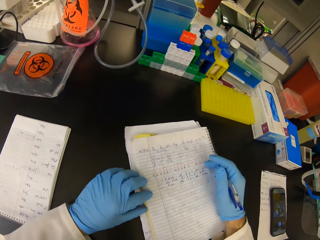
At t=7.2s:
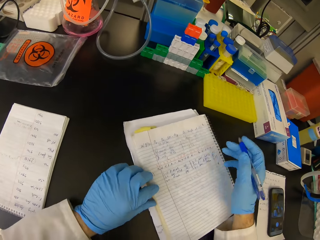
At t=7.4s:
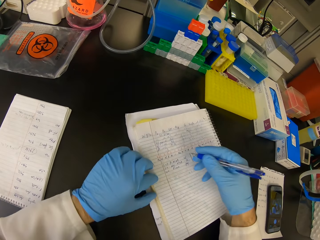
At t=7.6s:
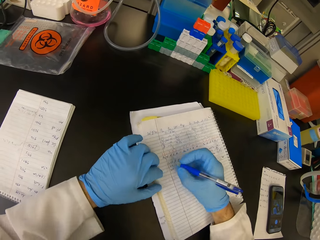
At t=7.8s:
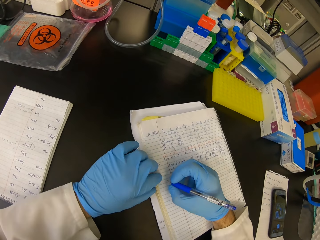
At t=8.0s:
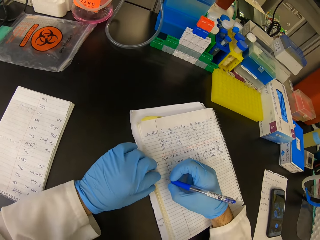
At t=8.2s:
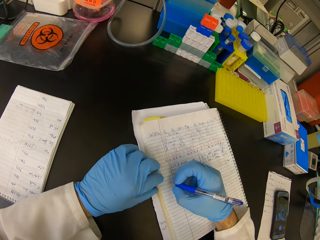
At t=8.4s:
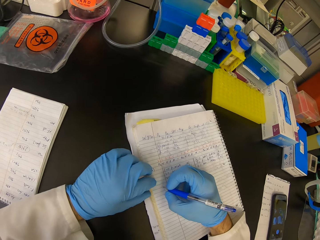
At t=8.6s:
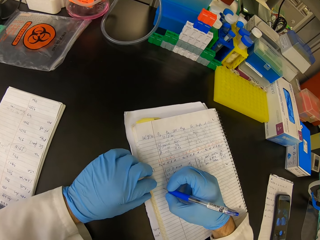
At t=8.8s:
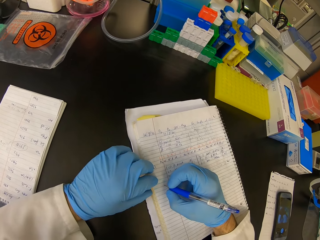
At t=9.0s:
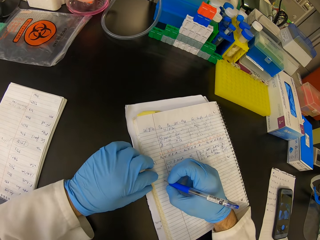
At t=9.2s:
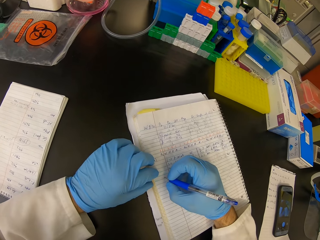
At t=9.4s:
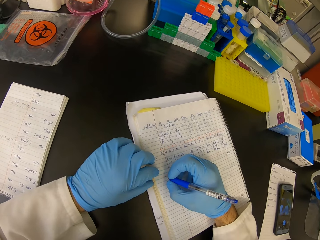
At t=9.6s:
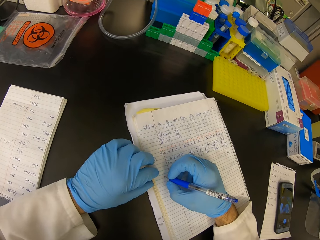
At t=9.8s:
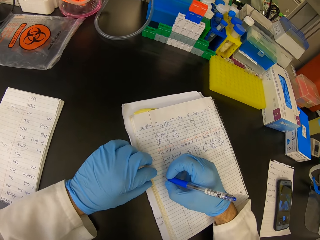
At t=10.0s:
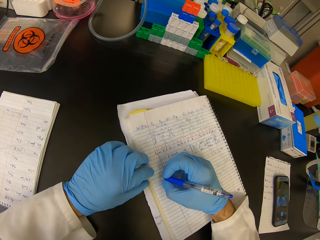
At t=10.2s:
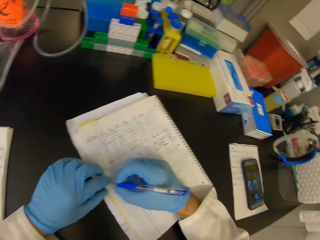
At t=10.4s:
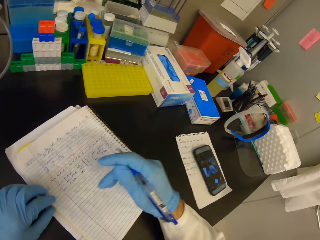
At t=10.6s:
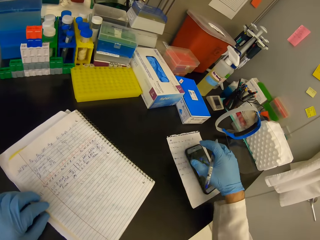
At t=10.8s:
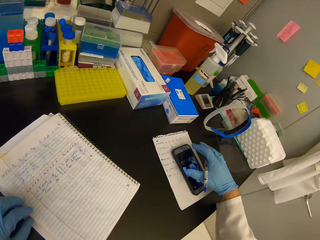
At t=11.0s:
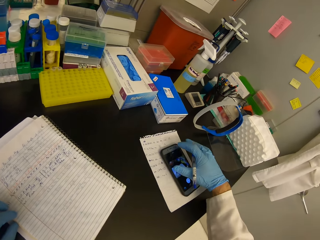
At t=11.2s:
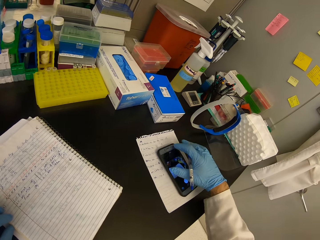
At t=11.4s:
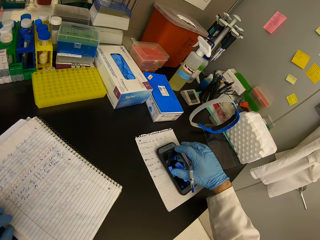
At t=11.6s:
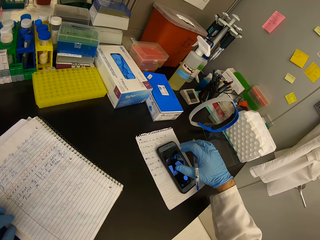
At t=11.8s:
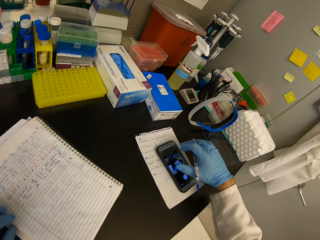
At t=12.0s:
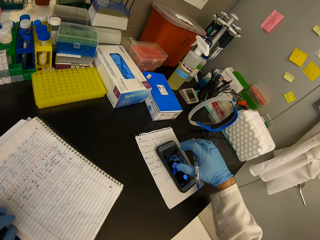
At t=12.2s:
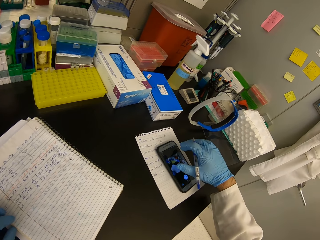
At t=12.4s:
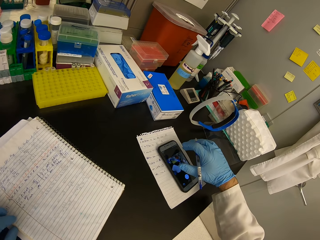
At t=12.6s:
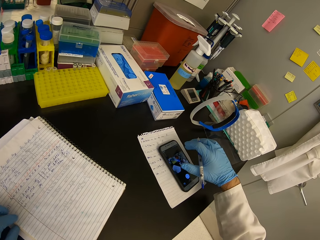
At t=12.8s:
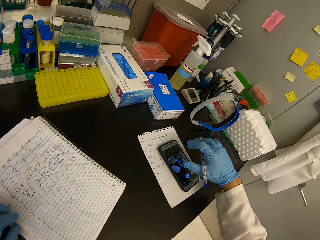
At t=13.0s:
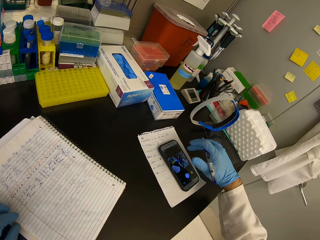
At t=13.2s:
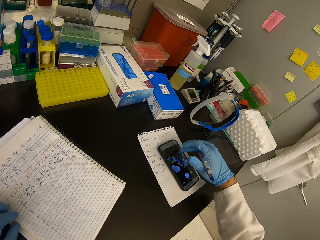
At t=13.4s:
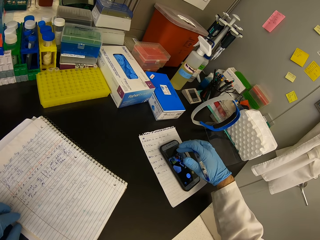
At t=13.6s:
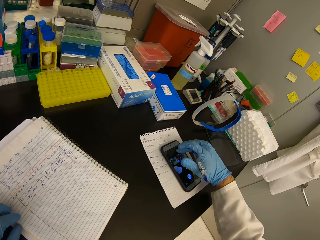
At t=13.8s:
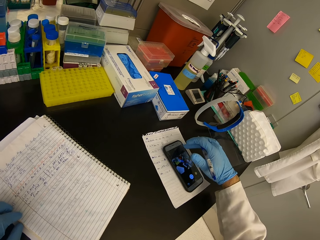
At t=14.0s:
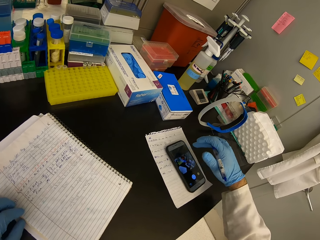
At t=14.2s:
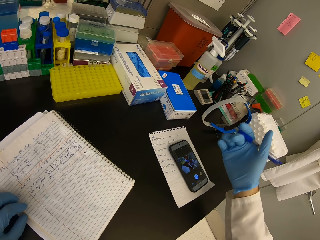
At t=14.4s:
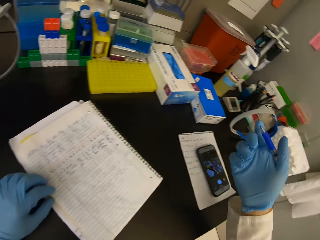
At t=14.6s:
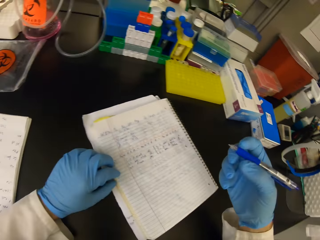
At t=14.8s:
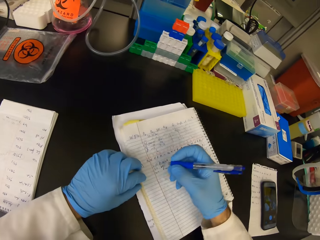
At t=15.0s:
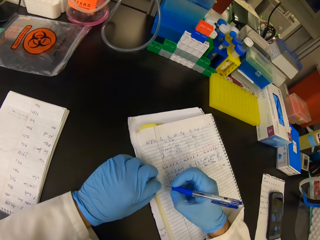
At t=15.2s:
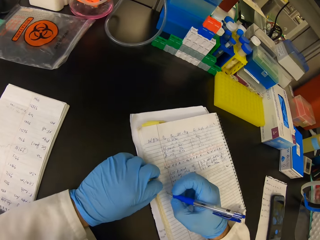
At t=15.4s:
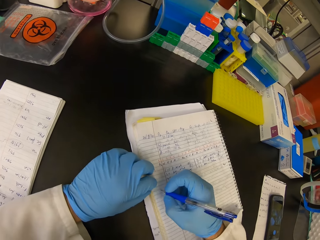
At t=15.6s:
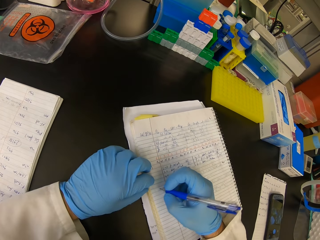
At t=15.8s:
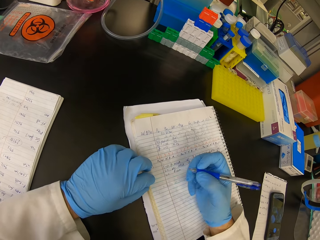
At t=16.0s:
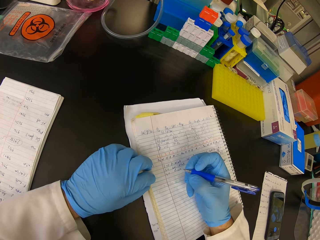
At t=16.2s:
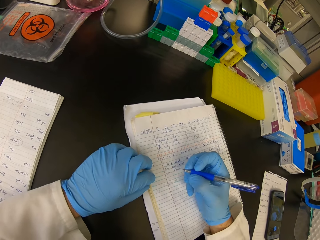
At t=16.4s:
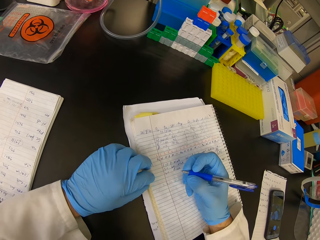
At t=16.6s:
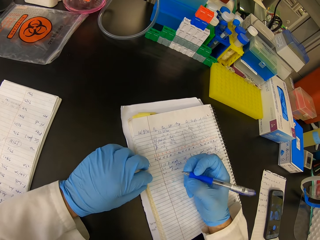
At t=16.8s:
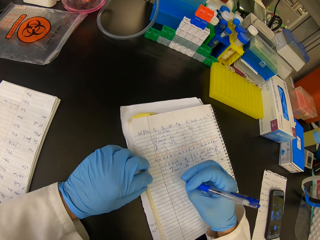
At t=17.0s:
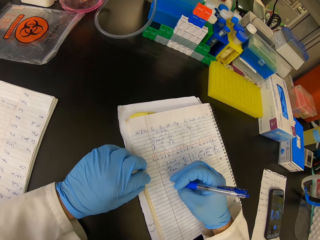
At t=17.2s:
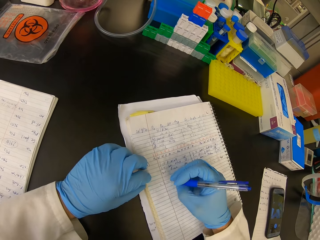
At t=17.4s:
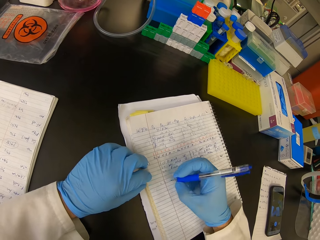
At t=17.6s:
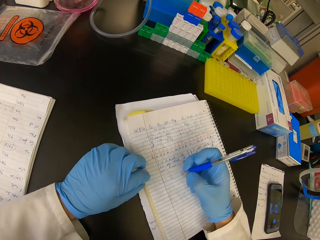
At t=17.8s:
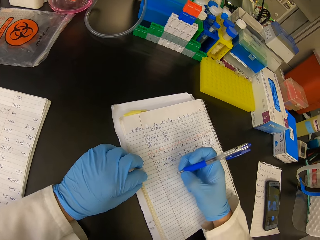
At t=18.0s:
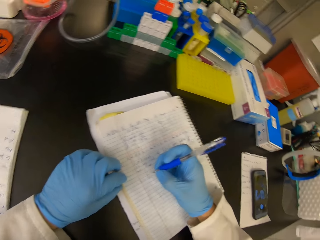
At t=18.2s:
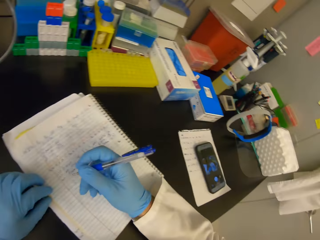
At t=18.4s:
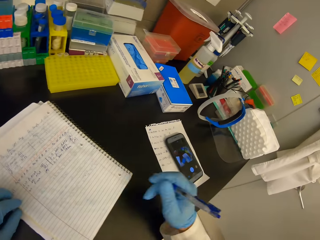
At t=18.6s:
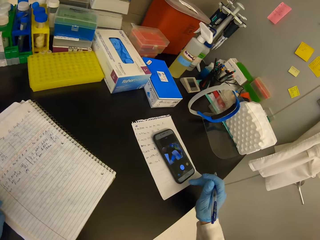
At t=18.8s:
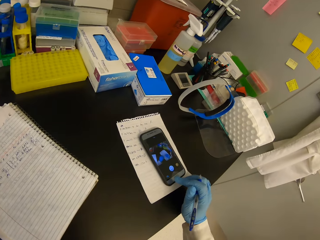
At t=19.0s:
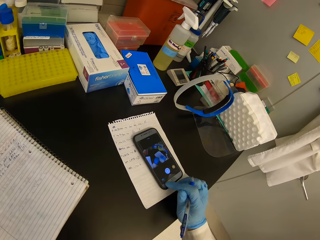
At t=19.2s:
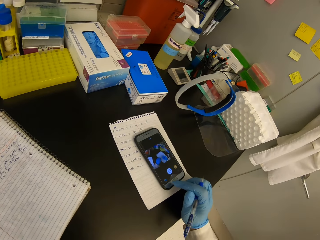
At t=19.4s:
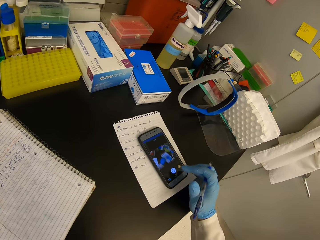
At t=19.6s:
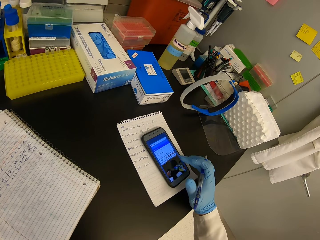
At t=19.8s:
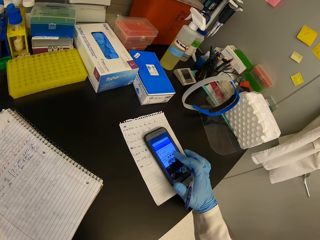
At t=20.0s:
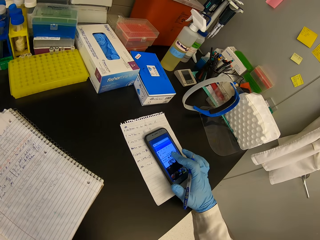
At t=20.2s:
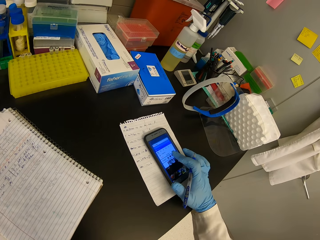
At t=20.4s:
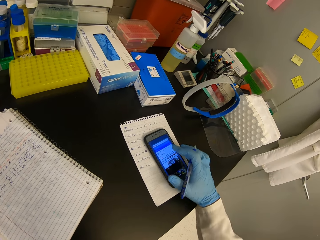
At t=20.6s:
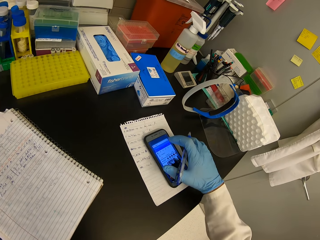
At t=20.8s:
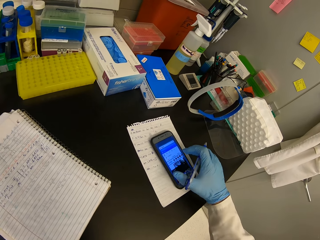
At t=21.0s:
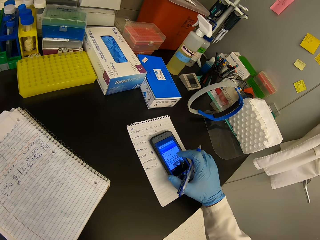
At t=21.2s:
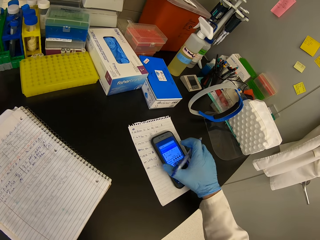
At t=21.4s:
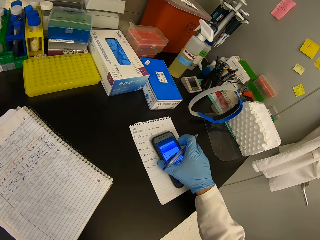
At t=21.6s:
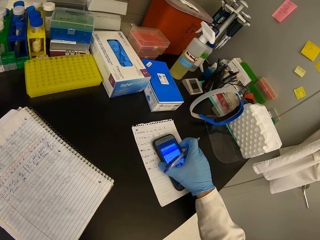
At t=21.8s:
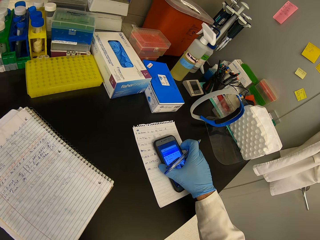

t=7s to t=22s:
The camera wearer writes on the book. They tap the phone. They touch the book. They write on the book. They use the phone.

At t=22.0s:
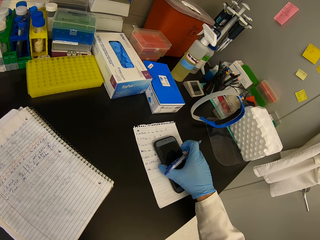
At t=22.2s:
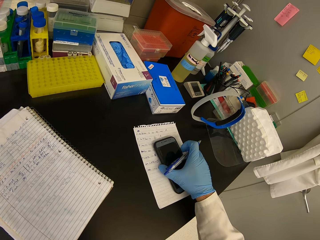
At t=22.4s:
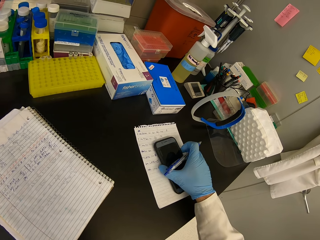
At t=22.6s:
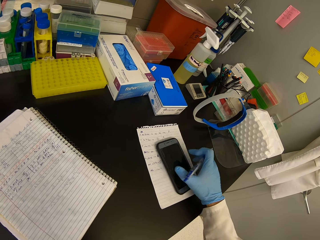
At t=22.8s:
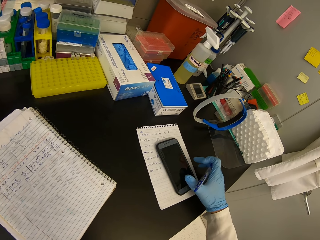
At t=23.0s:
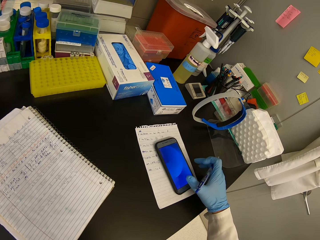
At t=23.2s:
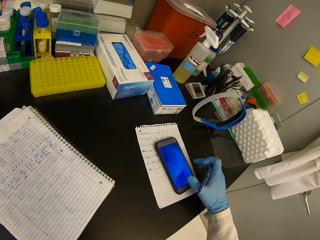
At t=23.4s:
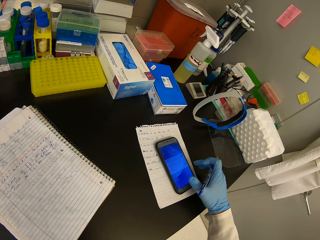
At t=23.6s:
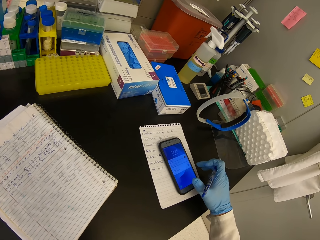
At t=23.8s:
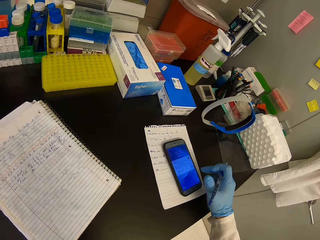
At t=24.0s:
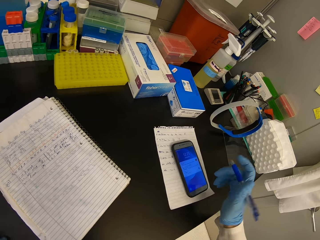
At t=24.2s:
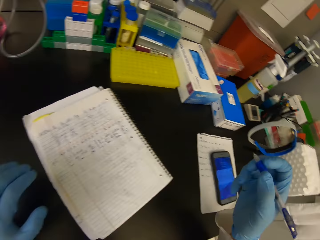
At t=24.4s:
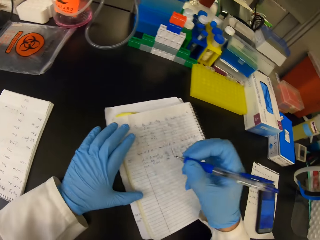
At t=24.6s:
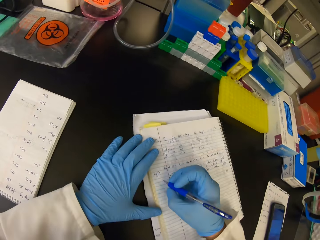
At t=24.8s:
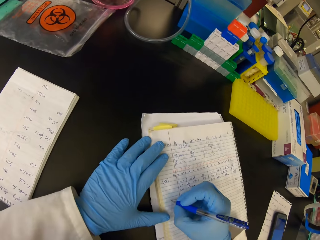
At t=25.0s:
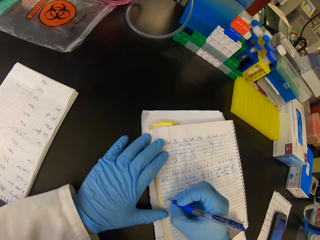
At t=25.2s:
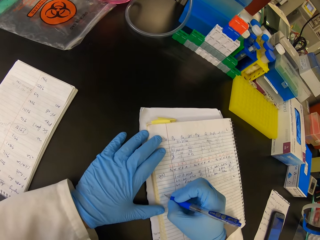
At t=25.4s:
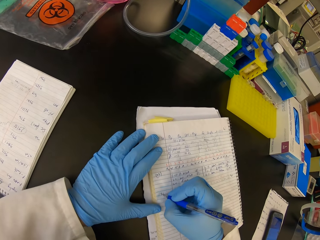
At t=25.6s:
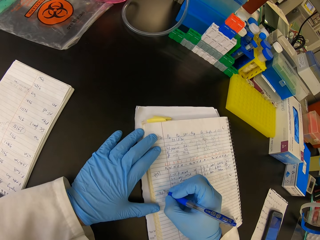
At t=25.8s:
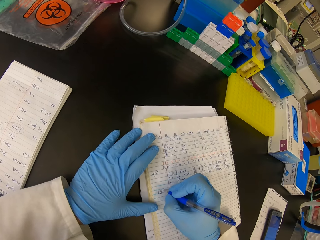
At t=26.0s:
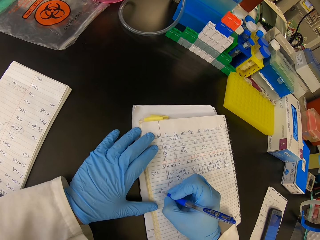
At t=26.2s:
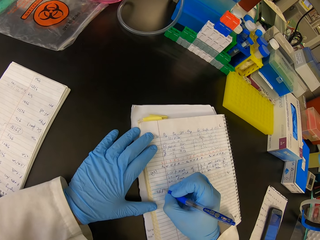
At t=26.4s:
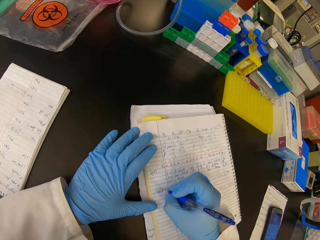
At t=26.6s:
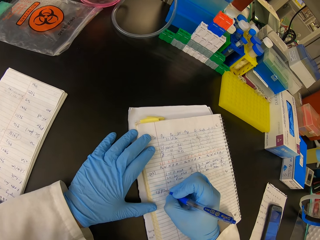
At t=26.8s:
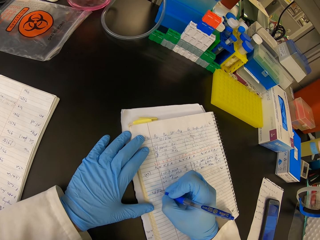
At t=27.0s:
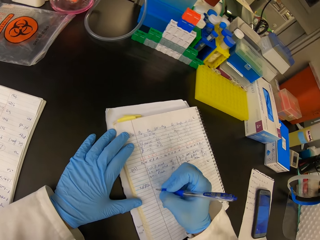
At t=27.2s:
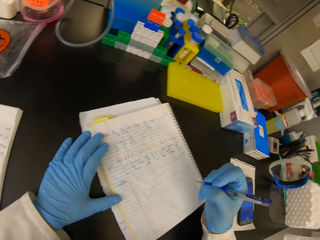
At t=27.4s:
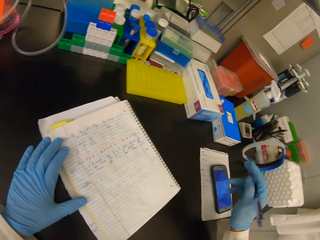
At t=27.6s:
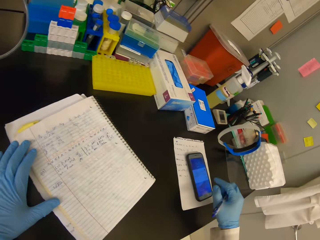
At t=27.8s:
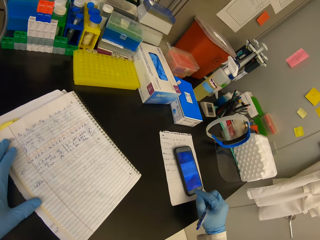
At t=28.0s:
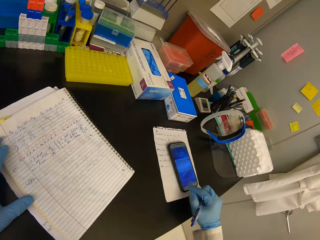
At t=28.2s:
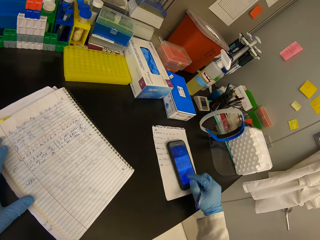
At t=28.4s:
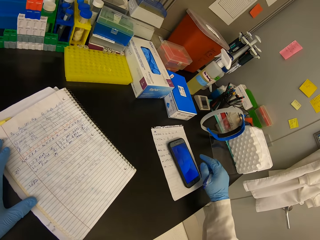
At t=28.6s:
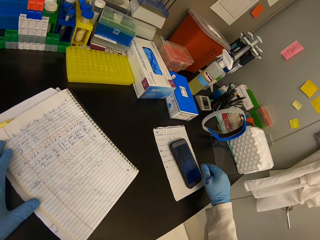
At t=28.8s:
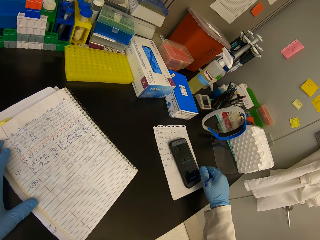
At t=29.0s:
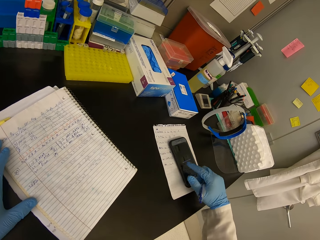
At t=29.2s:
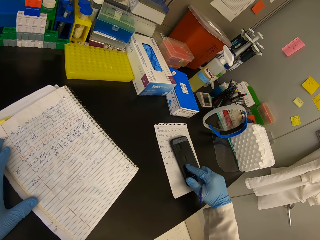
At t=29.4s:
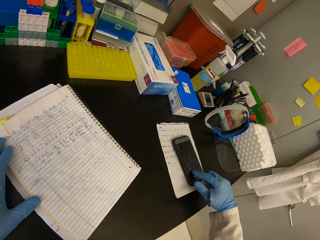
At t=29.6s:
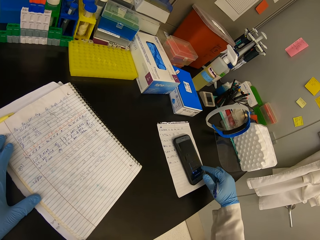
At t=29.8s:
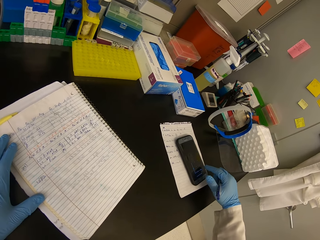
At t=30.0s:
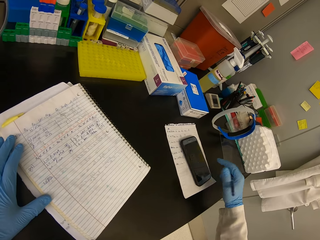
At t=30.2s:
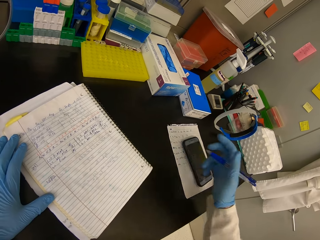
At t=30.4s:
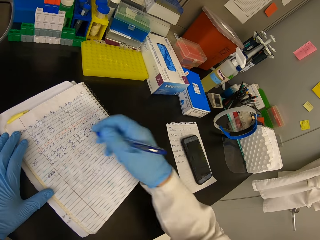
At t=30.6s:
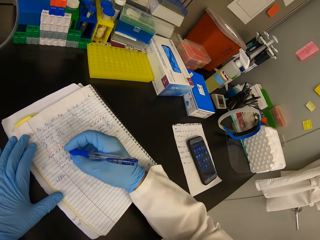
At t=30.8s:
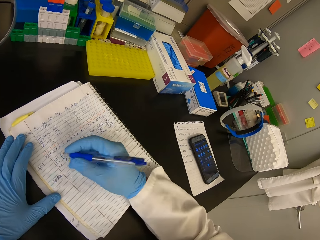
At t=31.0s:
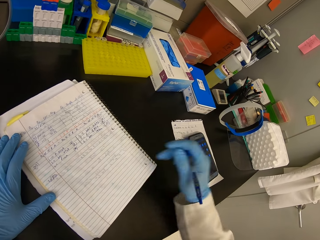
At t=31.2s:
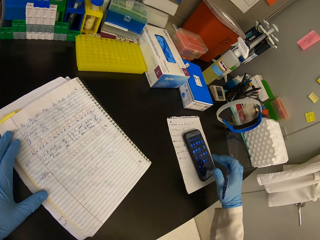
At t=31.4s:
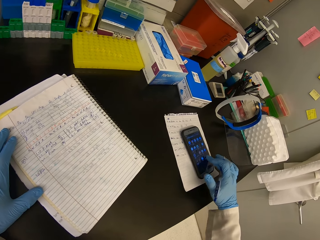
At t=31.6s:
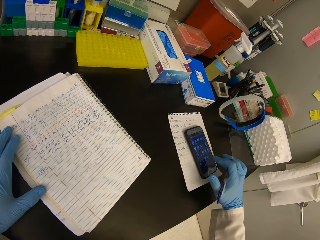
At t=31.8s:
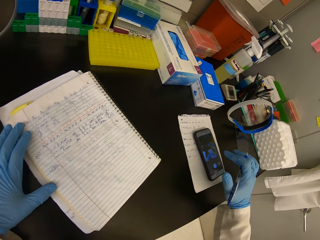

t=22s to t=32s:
The camera wearer writes on the book. They use the phone.
